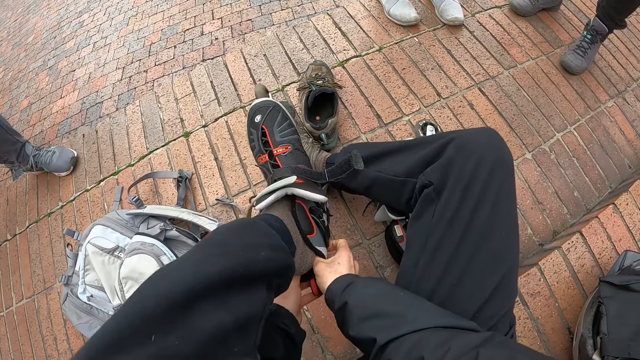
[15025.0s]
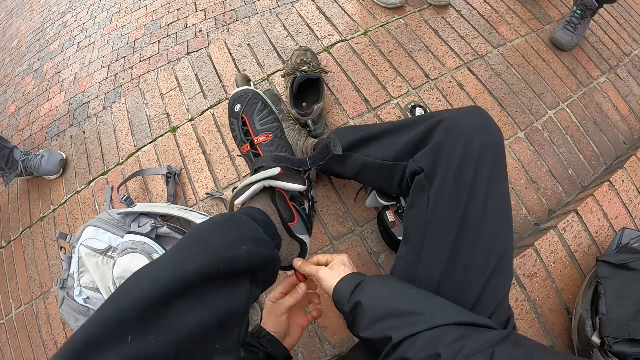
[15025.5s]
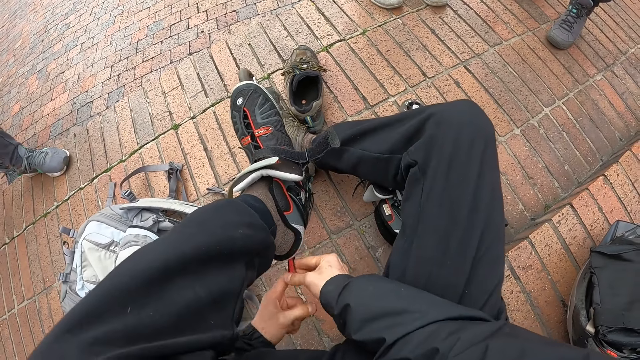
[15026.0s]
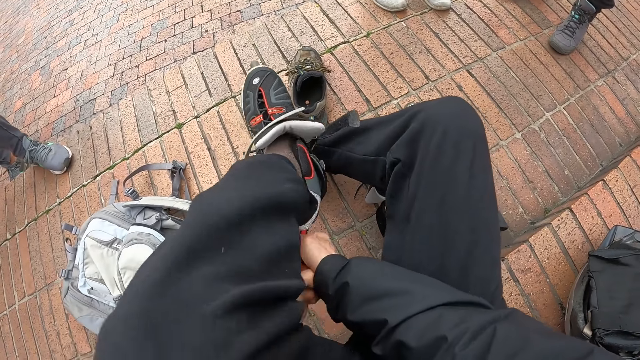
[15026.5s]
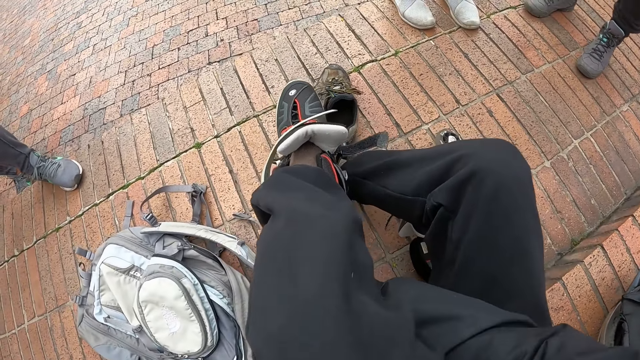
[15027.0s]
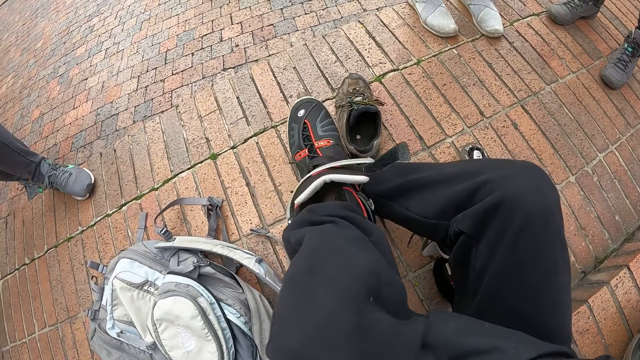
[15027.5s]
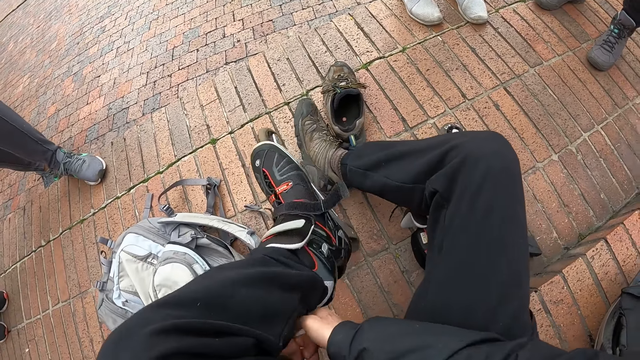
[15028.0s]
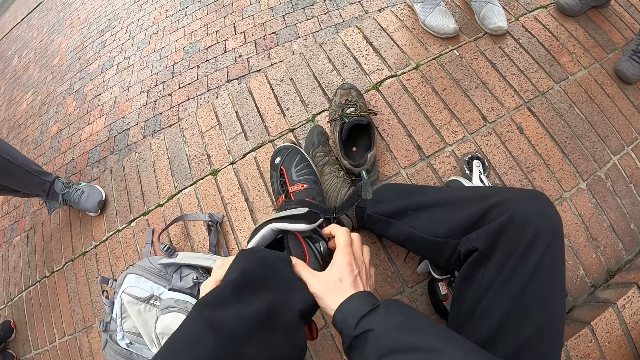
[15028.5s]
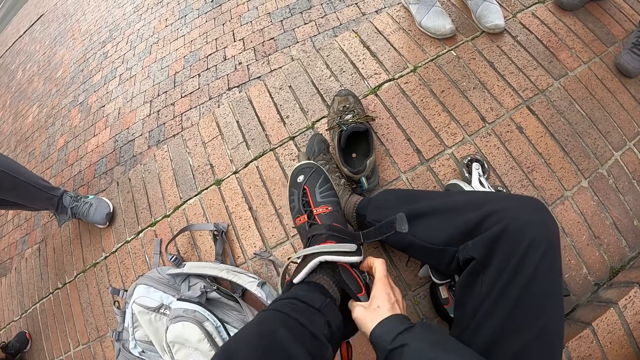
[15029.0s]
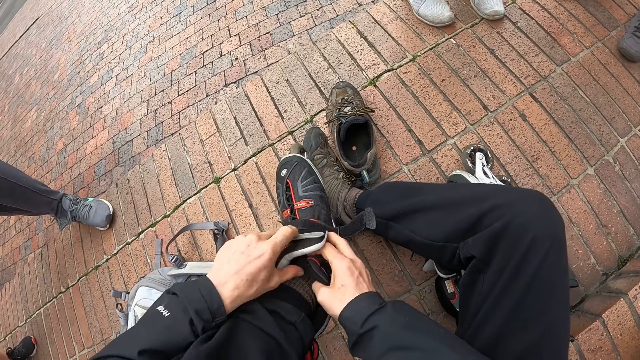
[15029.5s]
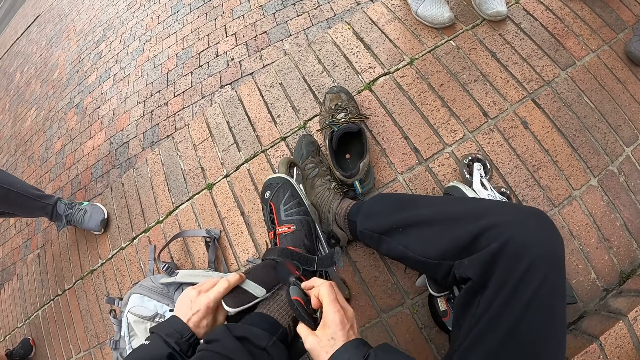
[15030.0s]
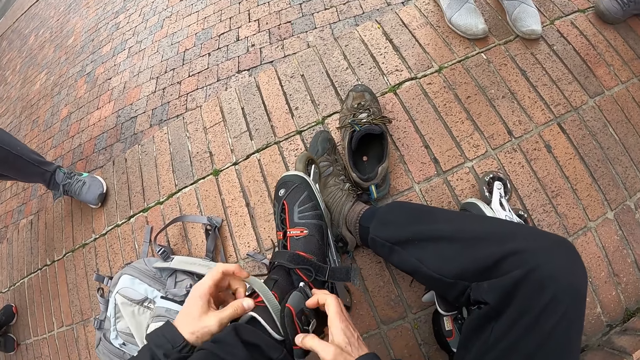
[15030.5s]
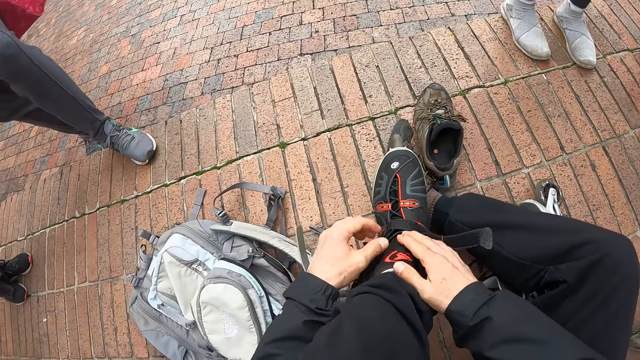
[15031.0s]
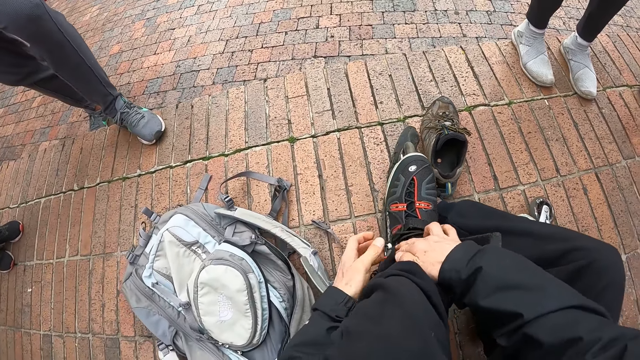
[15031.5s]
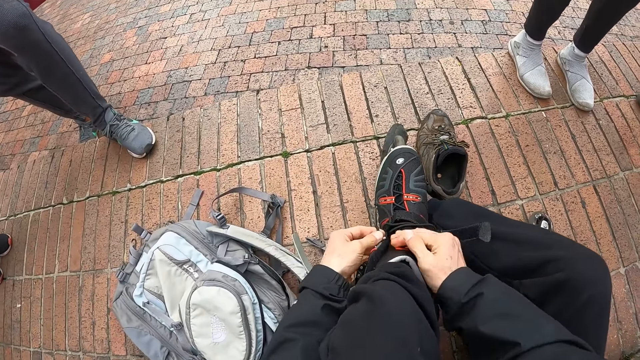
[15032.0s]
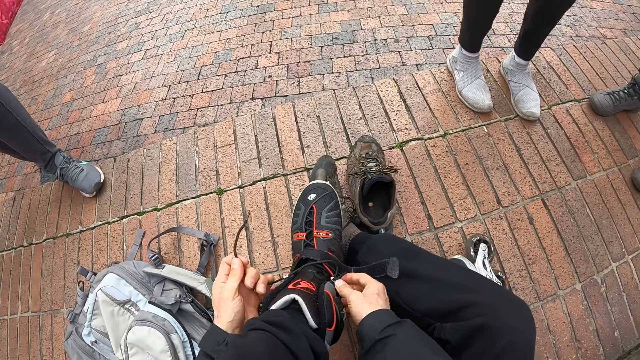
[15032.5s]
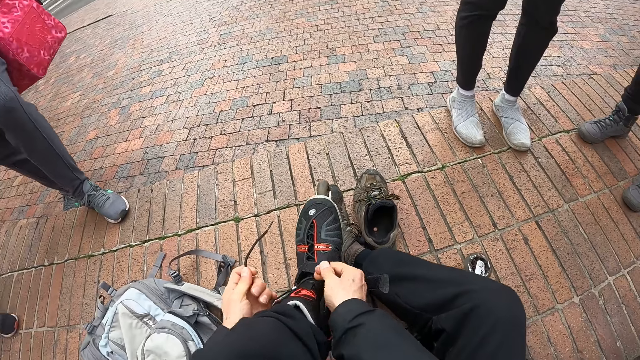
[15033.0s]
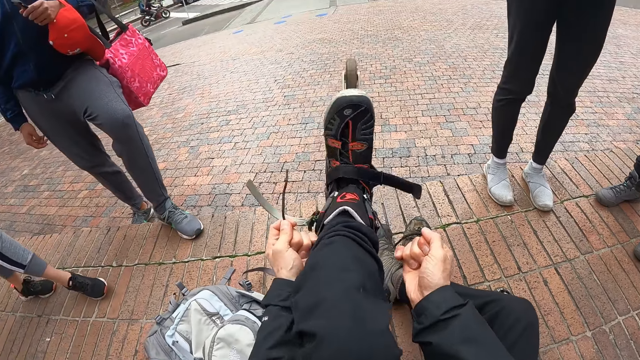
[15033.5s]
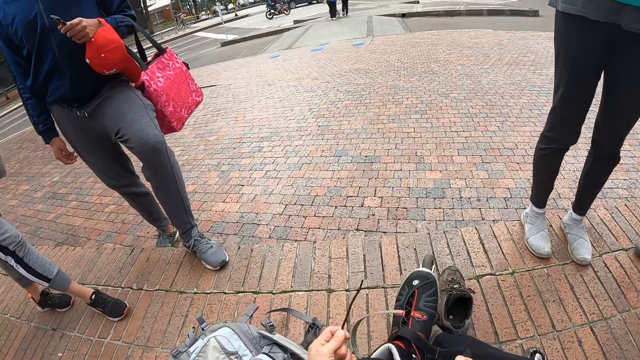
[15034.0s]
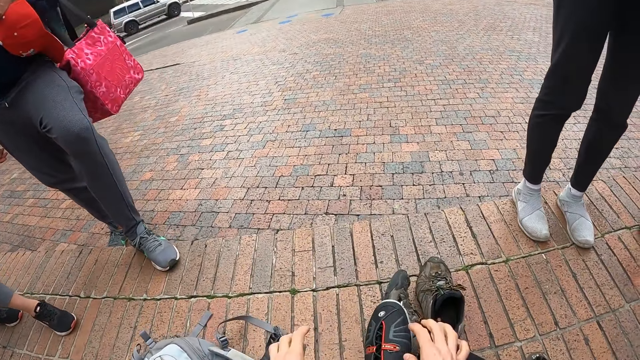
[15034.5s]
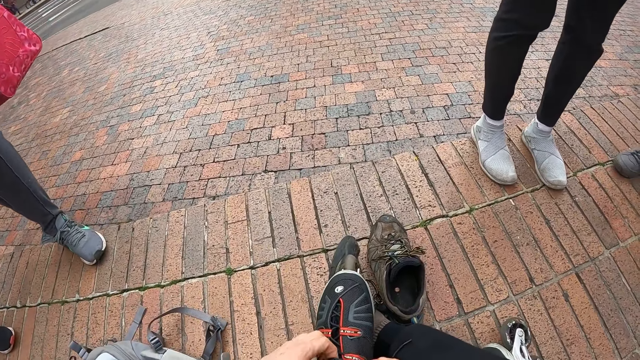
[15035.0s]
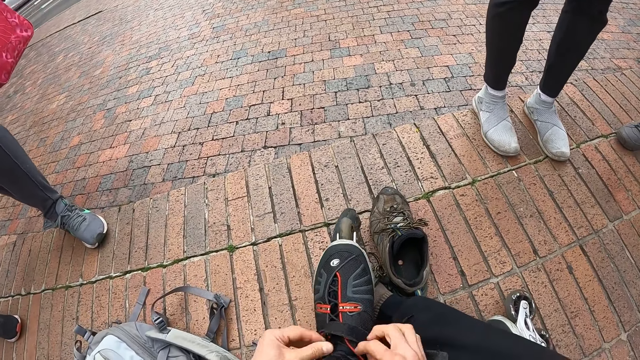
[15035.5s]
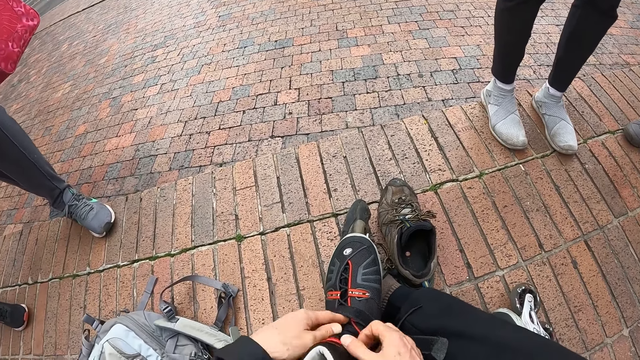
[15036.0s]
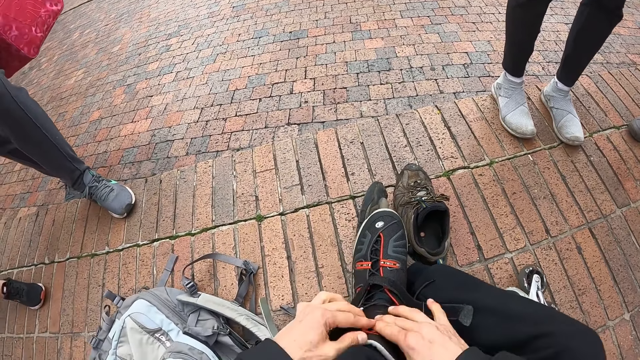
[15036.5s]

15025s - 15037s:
The camera wearer closes the wraps on the skate boot.

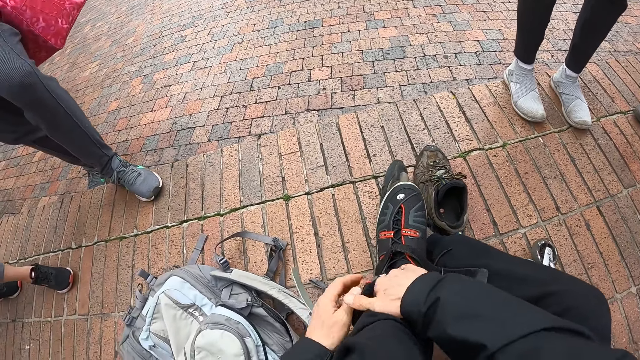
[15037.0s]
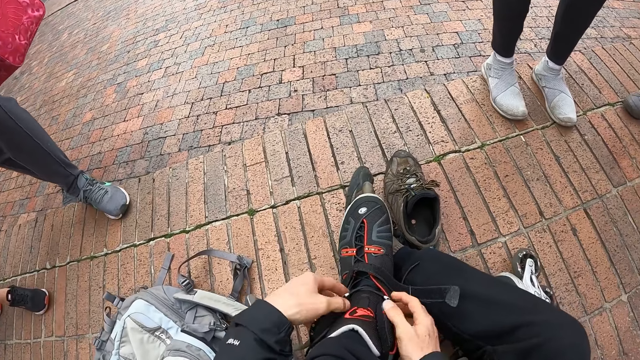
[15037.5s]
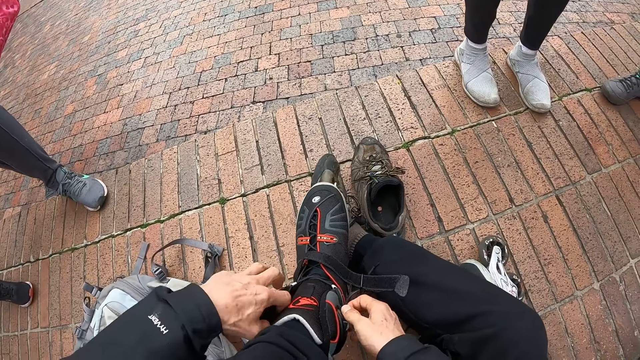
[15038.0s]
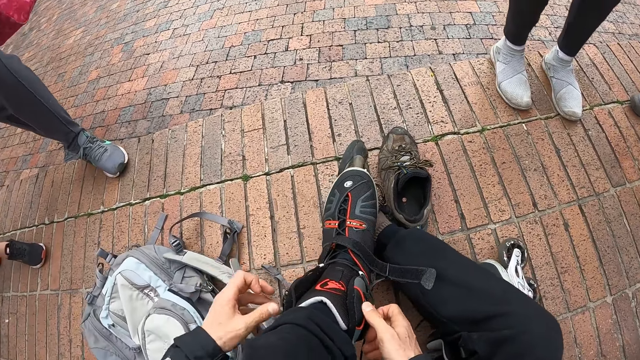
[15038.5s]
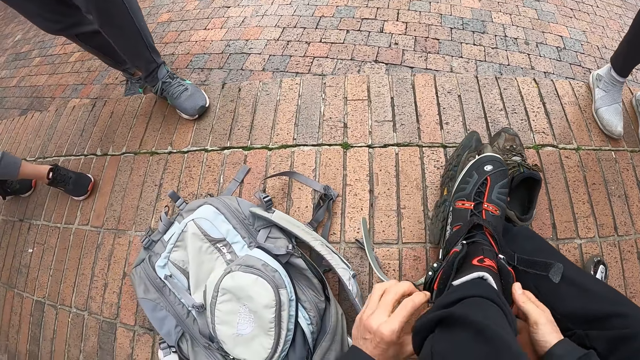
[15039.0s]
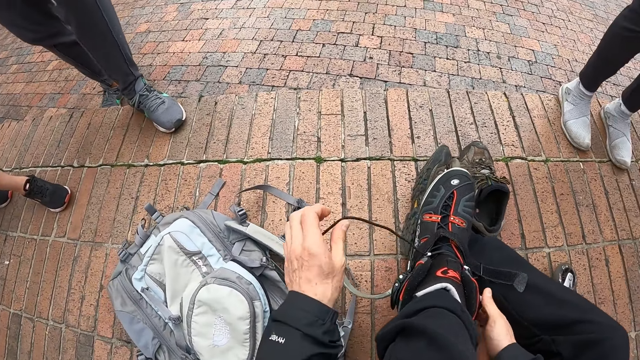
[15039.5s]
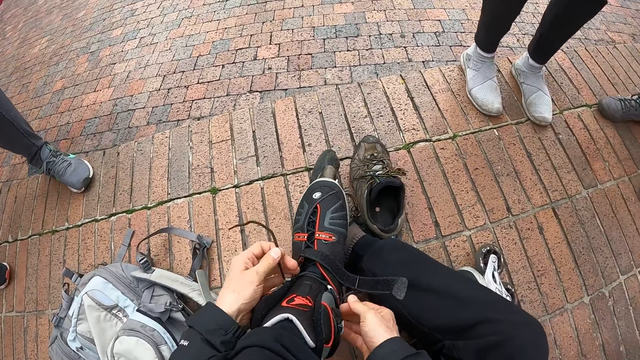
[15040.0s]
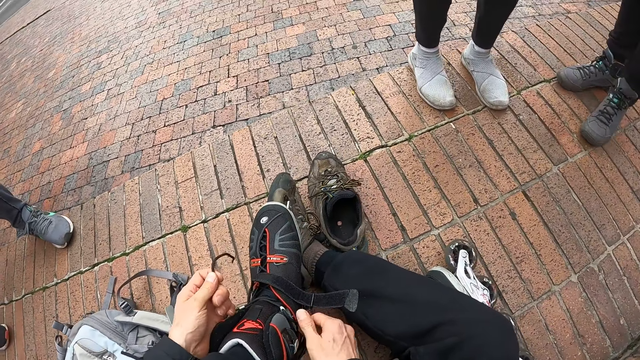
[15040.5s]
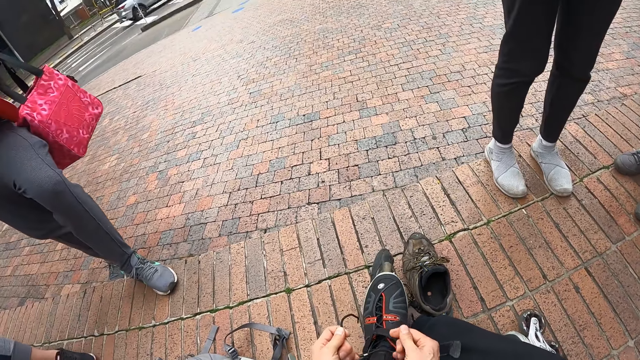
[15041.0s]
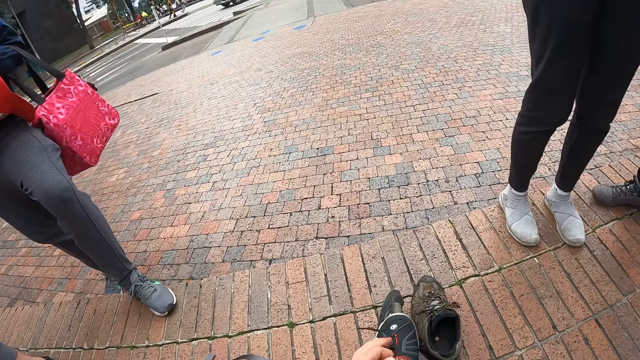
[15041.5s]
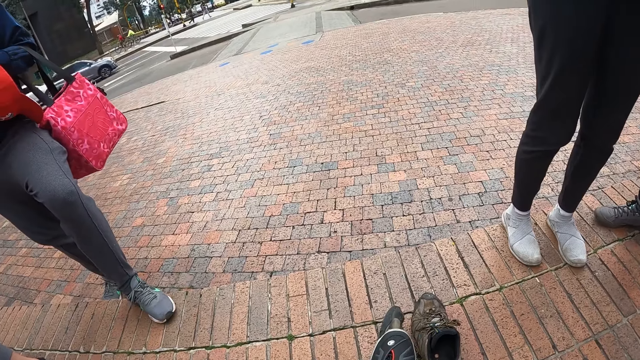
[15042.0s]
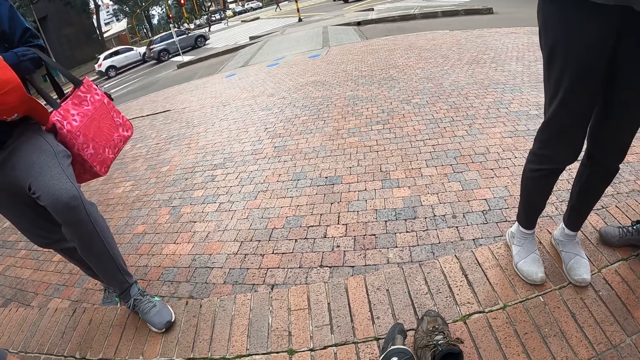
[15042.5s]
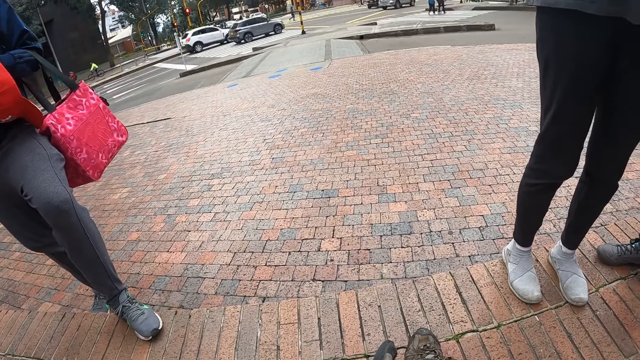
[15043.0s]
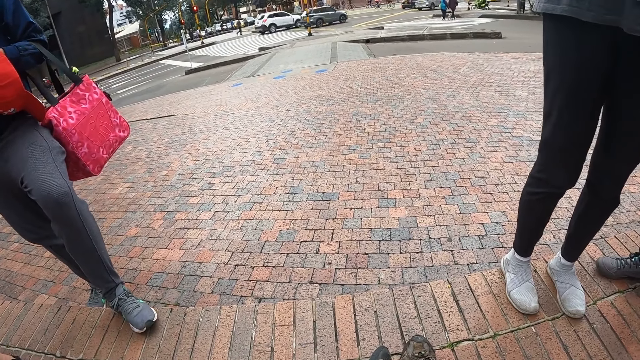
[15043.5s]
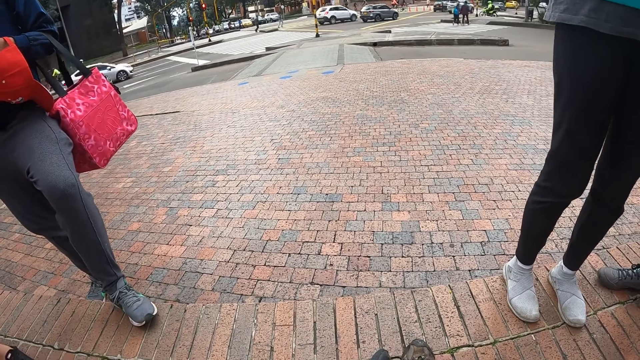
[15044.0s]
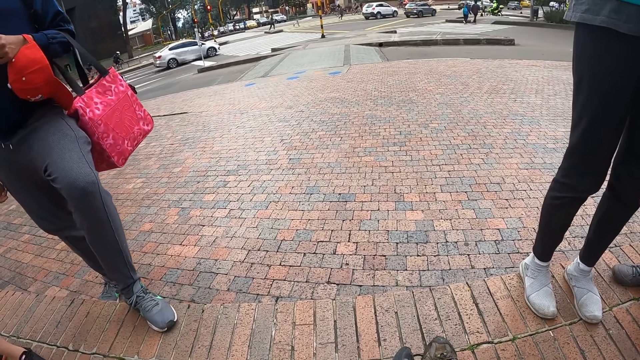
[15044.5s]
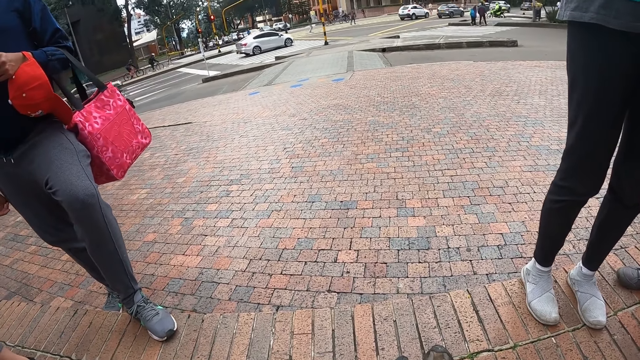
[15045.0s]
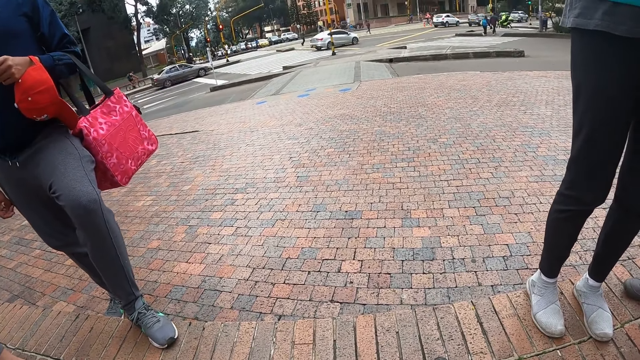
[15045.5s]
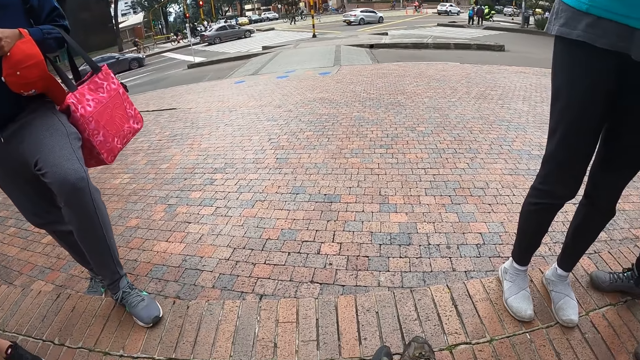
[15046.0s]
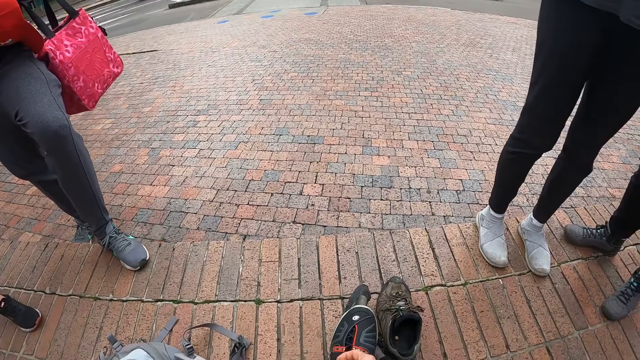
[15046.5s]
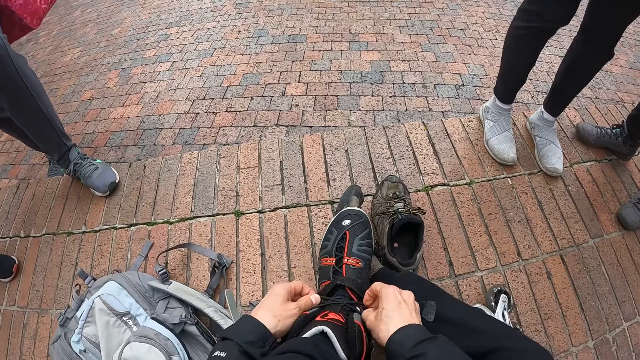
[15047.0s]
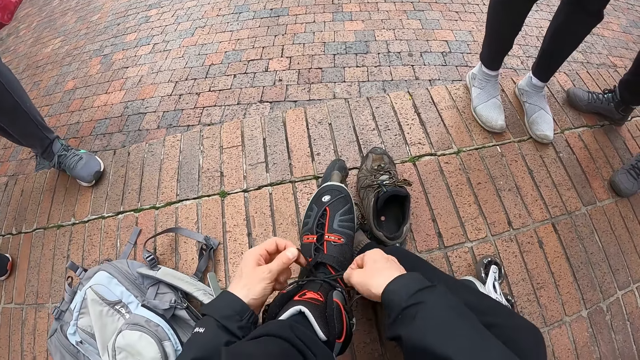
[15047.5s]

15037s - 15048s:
The camera wearer closes the shoelaces of the skate.
